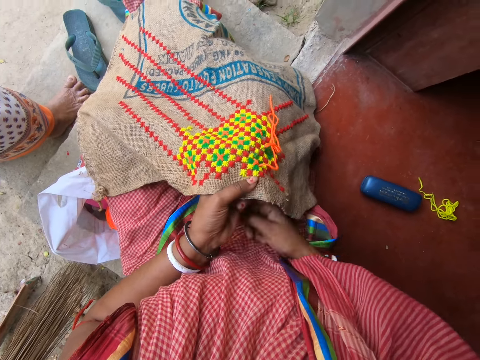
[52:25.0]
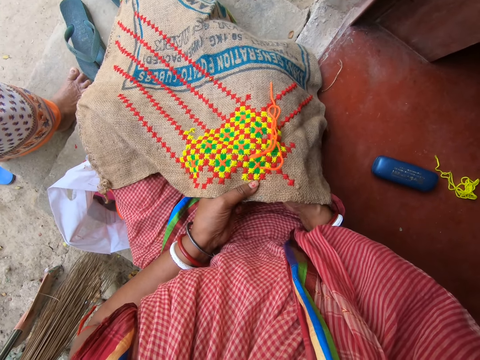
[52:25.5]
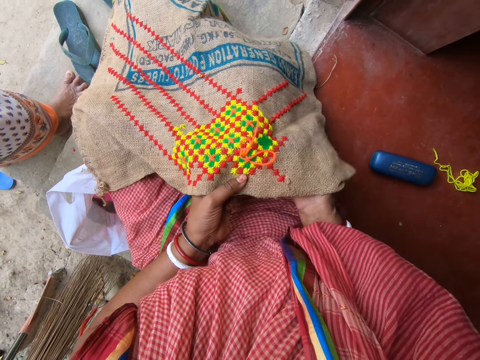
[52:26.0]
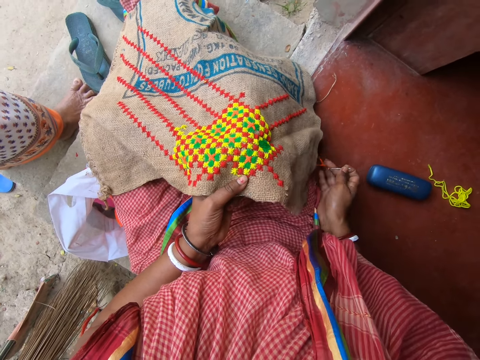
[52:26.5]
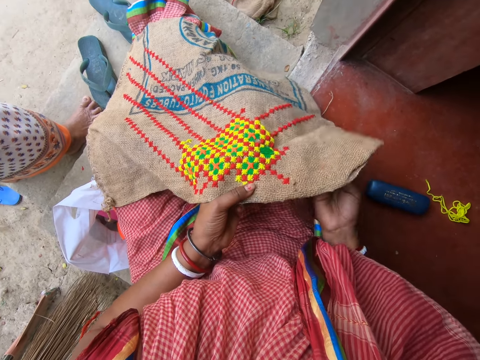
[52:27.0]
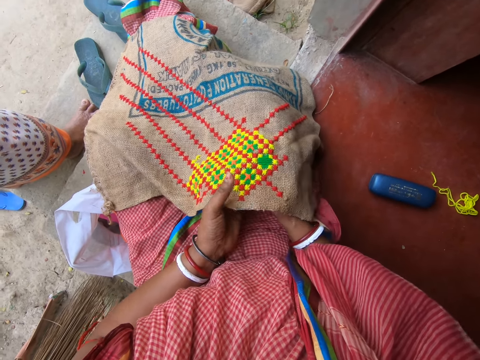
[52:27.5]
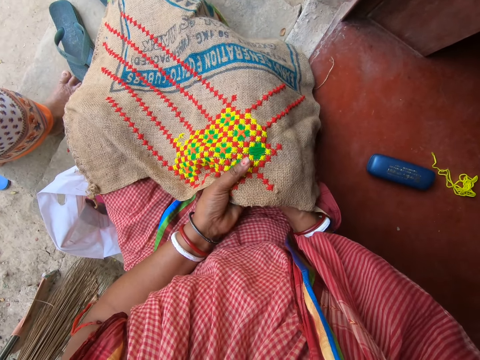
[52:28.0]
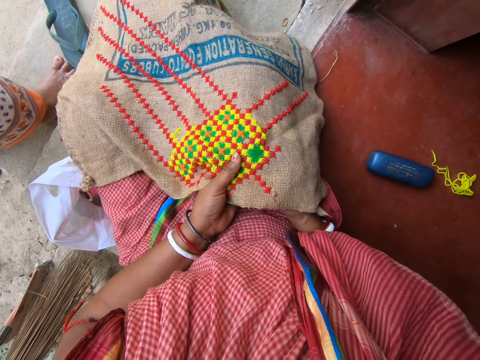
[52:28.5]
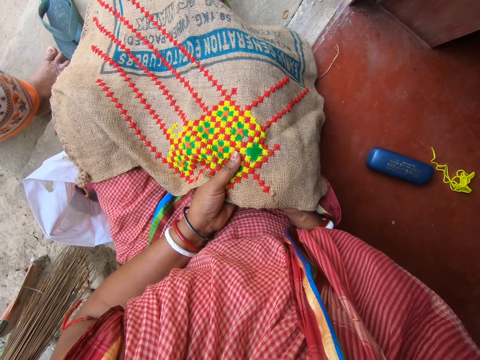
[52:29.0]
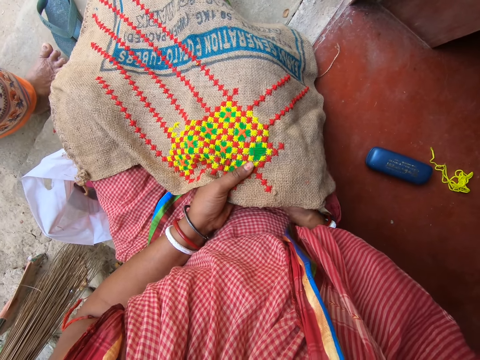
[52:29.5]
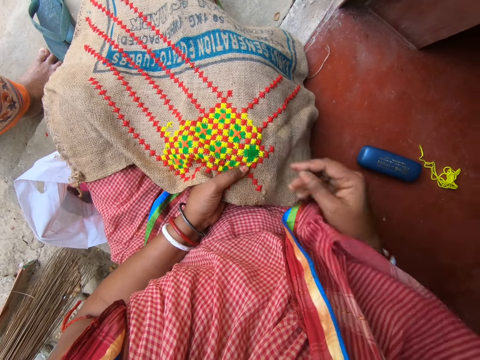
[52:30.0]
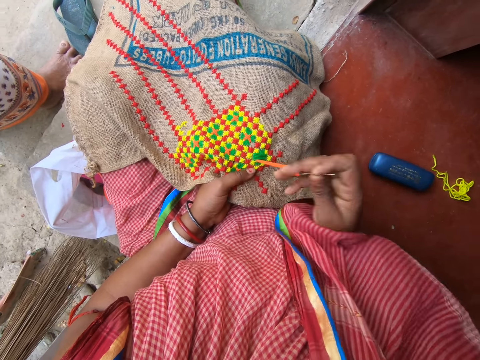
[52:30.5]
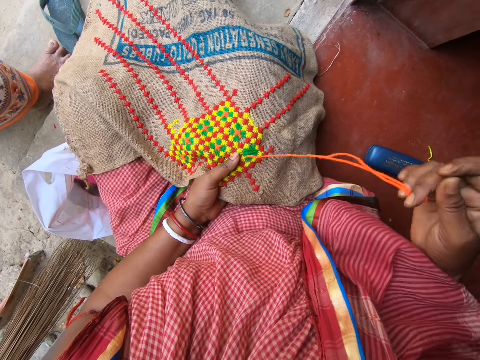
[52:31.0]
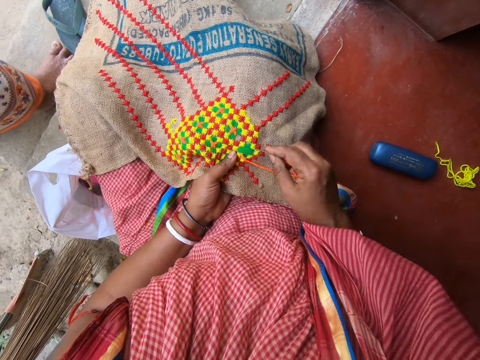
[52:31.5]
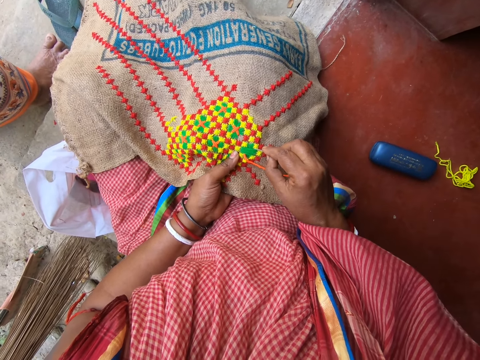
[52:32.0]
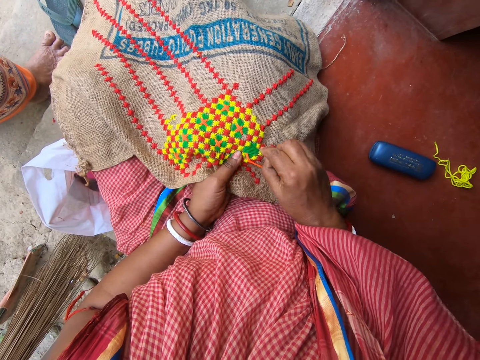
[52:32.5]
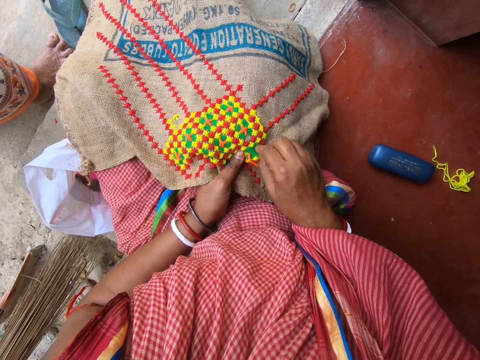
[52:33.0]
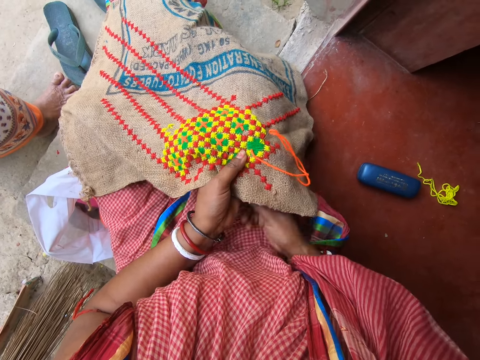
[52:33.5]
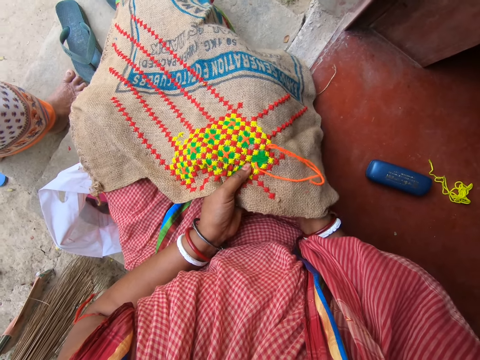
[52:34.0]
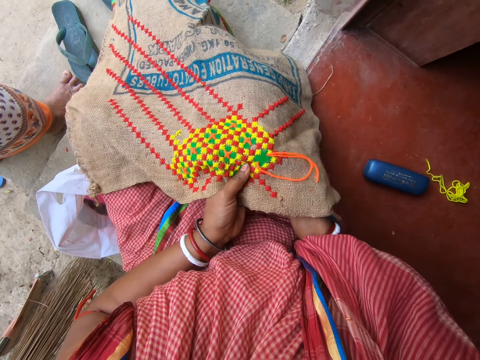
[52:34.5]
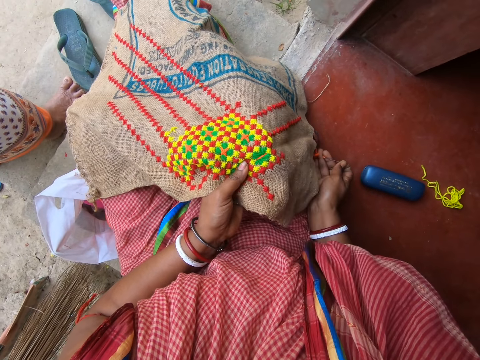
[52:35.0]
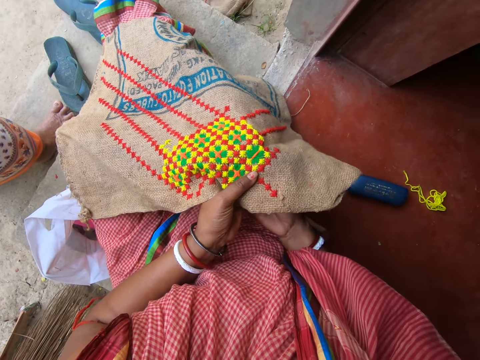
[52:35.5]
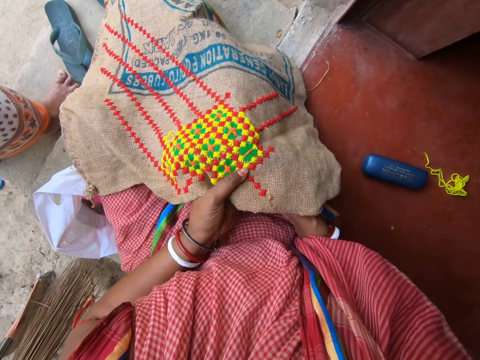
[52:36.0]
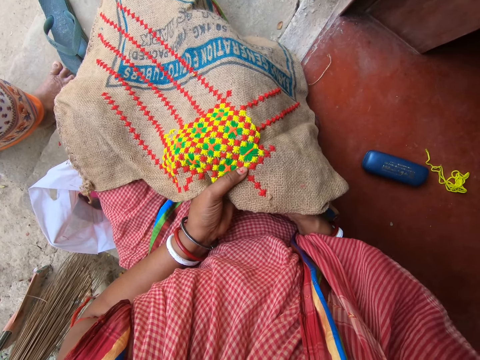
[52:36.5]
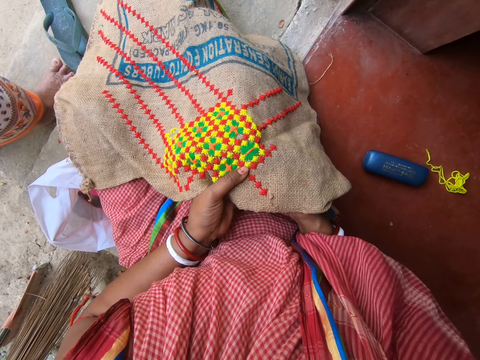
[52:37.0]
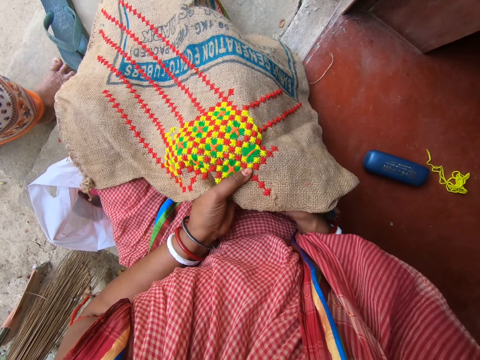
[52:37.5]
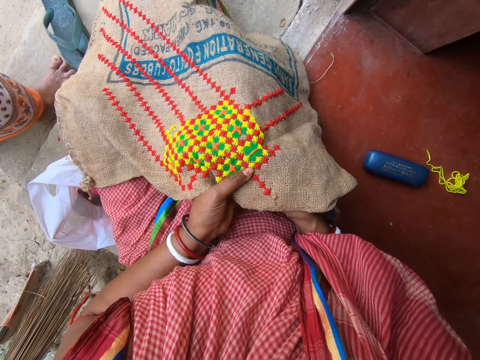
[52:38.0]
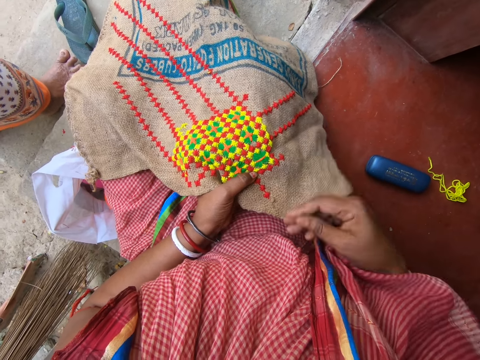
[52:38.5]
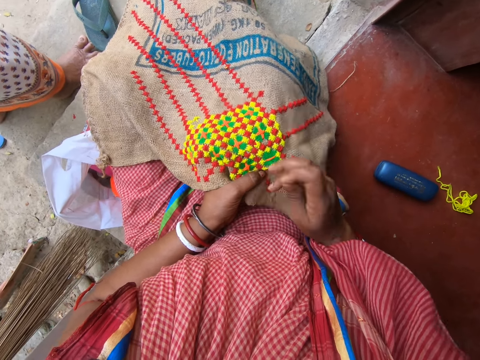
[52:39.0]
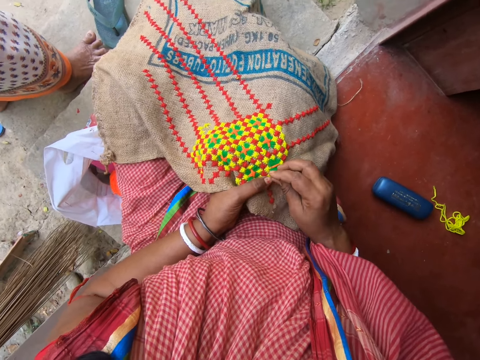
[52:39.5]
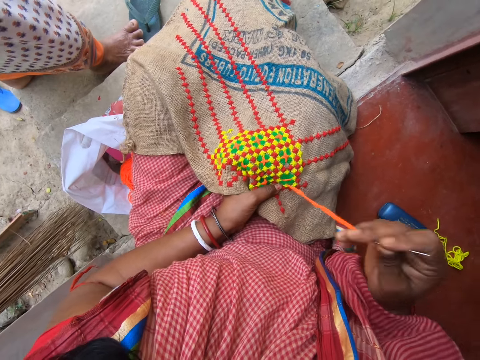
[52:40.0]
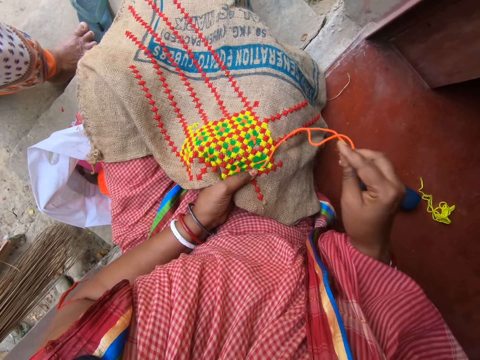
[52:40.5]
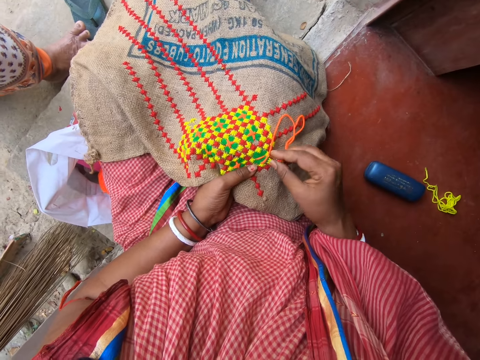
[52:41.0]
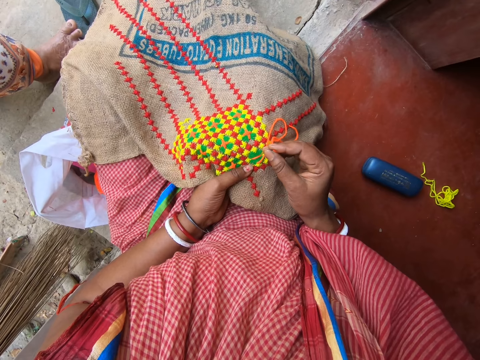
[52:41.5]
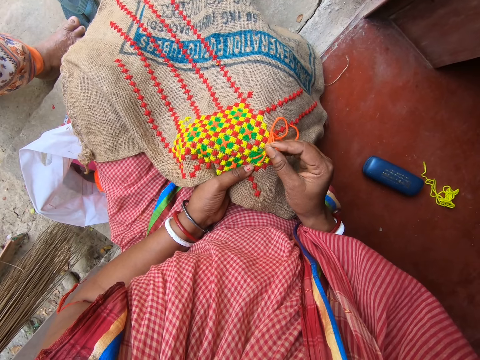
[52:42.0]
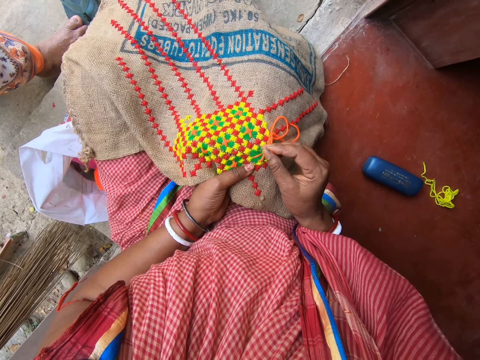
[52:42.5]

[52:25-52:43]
The camera wearer takes the hook from under the piece of cloth with her right hand. She rubs her left thumb on the crocheted piece of cloth. She picks the hook from the piece of cloth with her right hand. She inserts the hook into the piece of cloth with her right hand. She takes the hook from under the piece of cloth with her right hand. She inserts the hook into the piece of cloth with her right hand. She picks the hook from the piece of cloth with her right hand. She inserts the hook into the piece of cloth with her right hand.

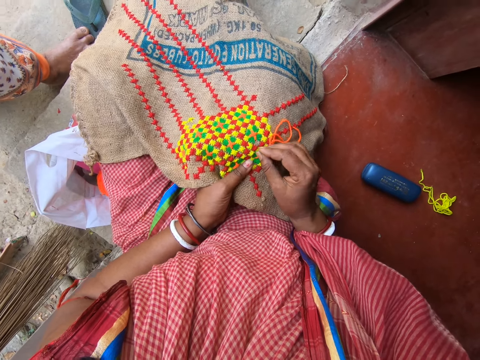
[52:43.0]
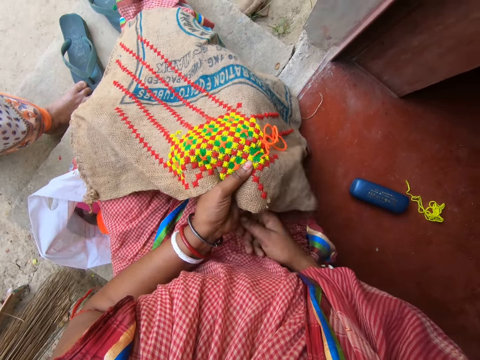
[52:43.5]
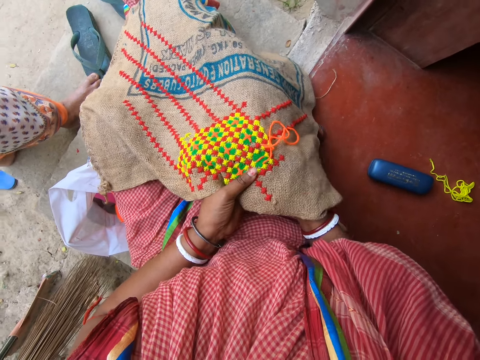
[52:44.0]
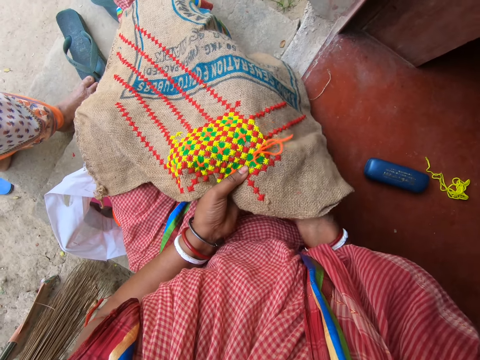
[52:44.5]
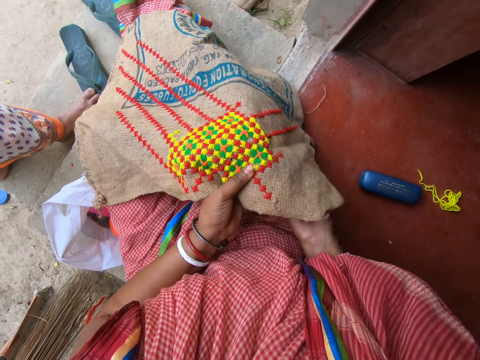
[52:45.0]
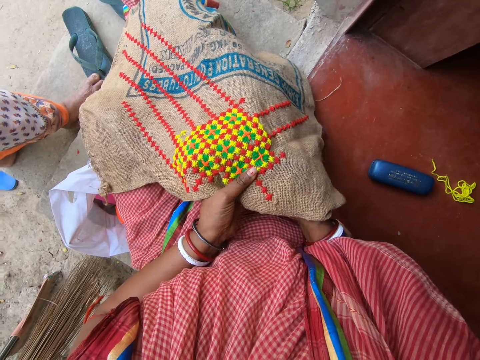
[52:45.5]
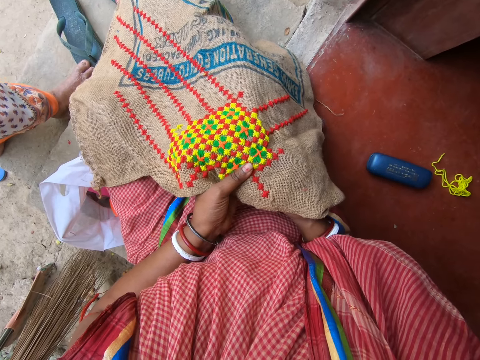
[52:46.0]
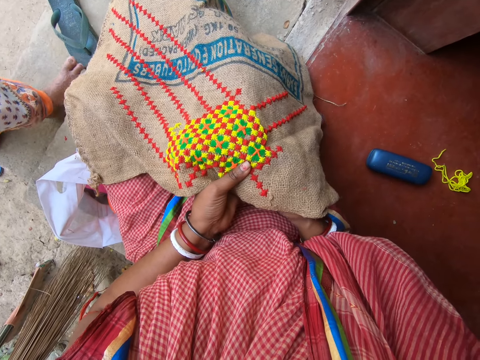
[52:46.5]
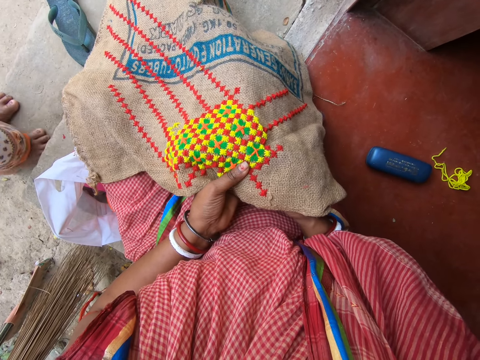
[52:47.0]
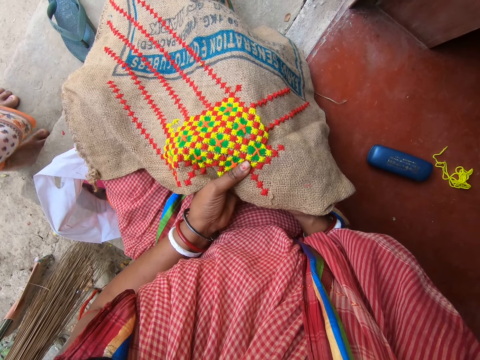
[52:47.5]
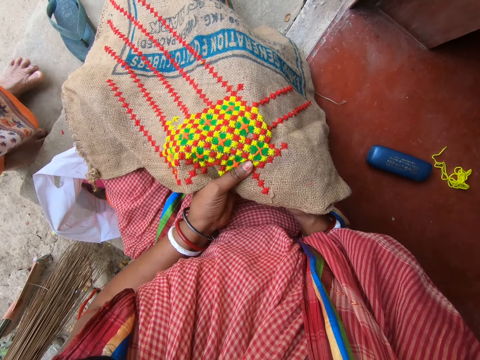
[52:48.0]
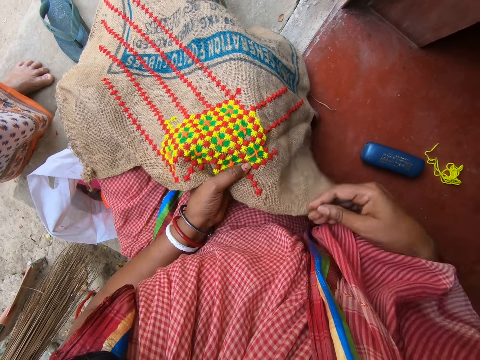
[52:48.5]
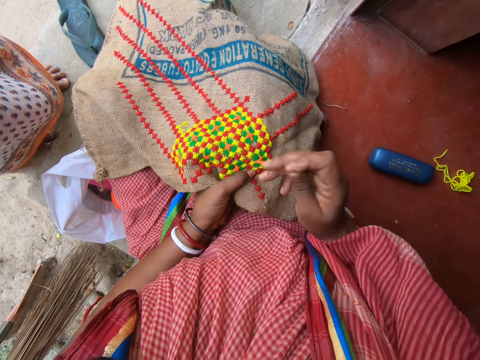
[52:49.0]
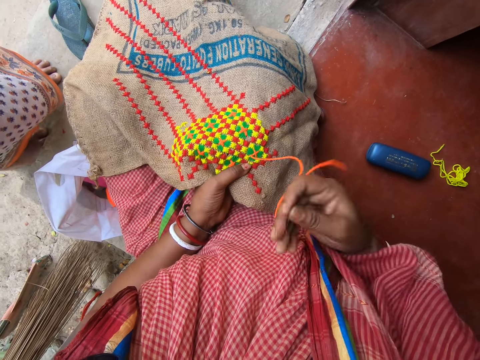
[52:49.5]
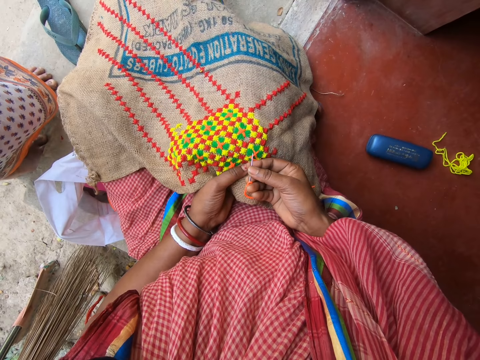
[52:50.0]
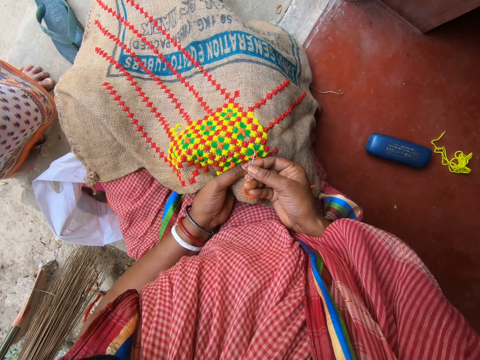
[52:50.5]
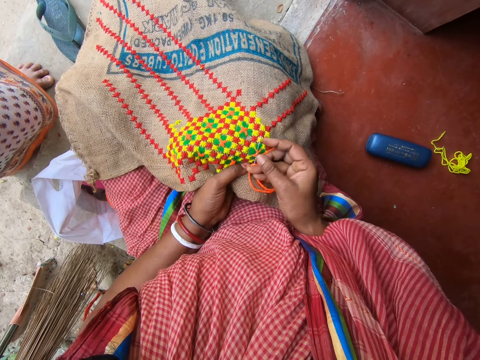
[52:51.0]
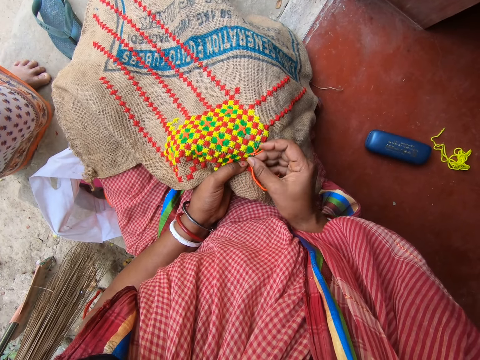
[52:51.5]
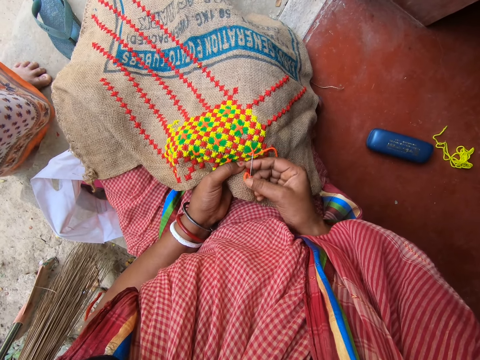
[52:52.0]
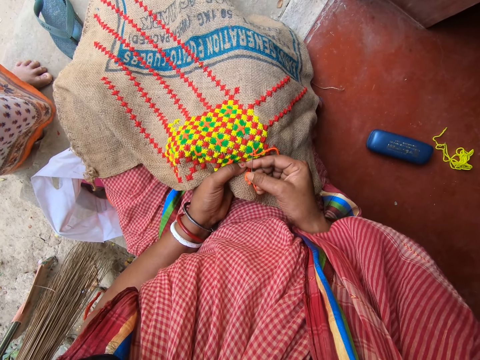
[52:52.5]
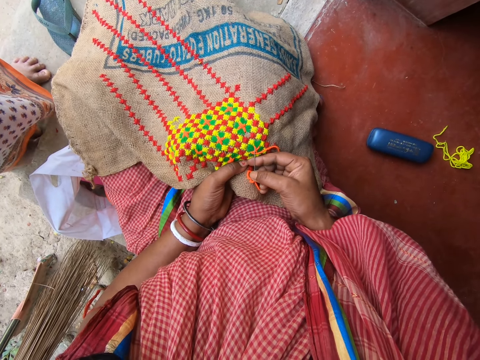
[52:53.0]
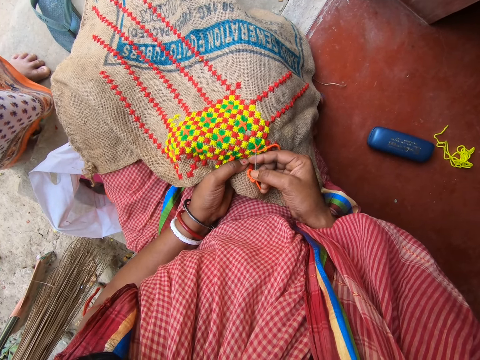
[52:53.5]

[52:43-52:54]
The camera wearer takes the hook from under the piece of cloth with her right hand. She inserts the hook into the piece of cloth with her right hand. She picks the hook from the piece of cloth with her right hand. She inserts the hook into the piece of cloth with her right hand.
